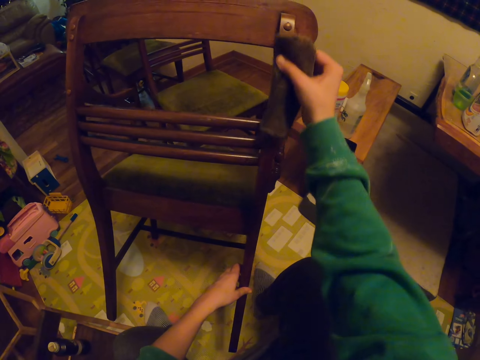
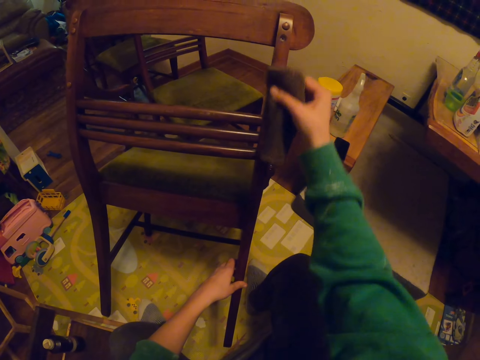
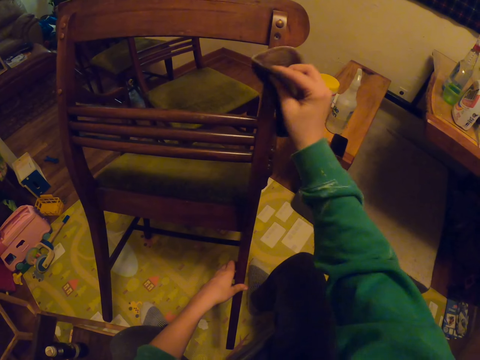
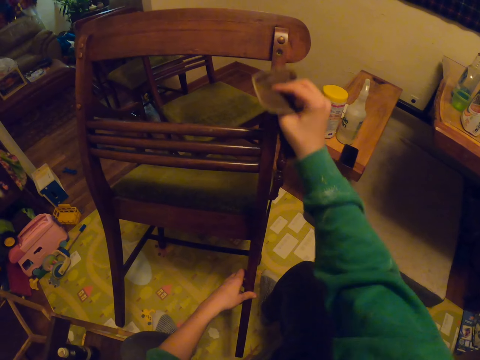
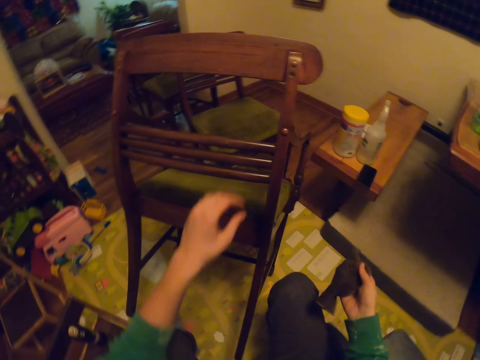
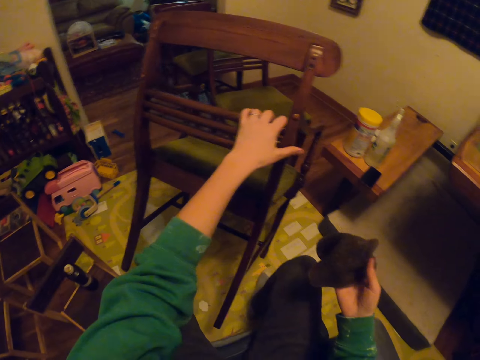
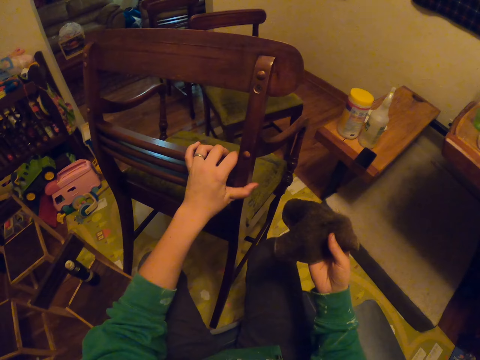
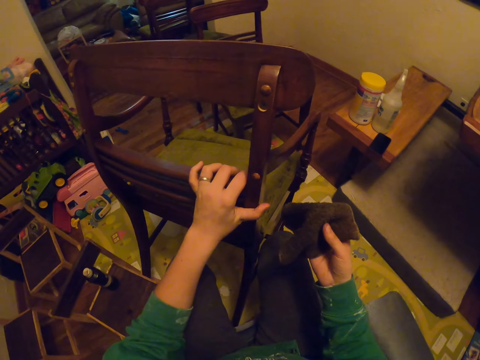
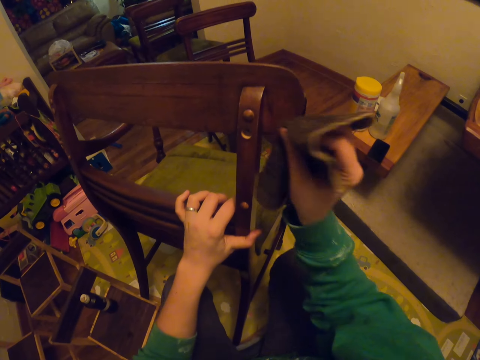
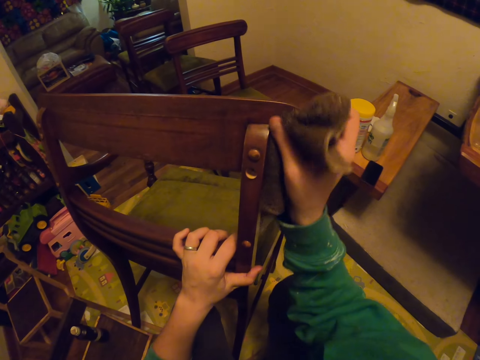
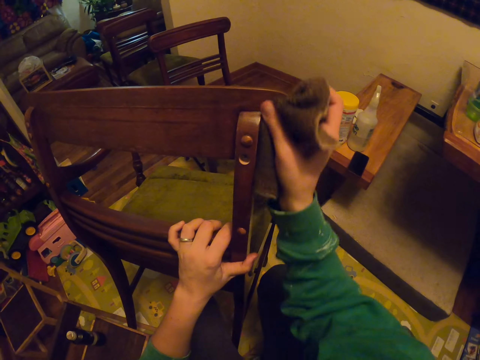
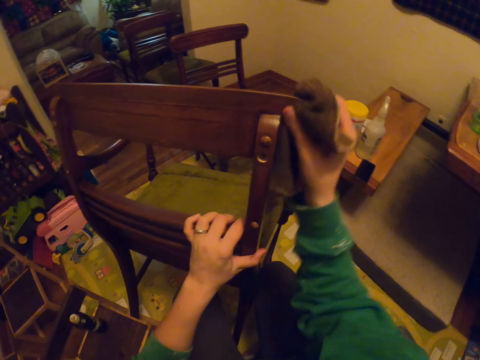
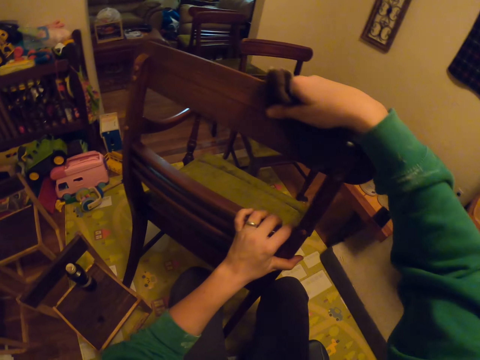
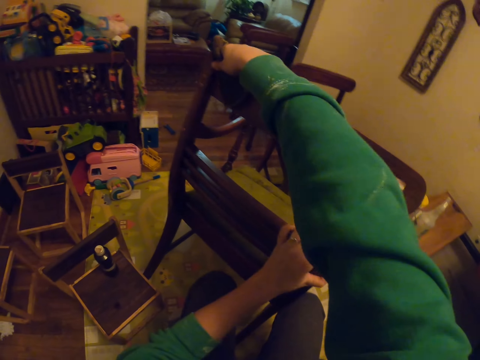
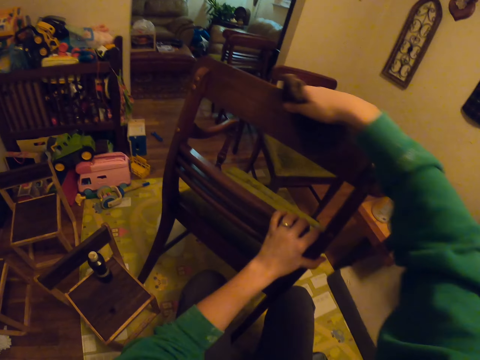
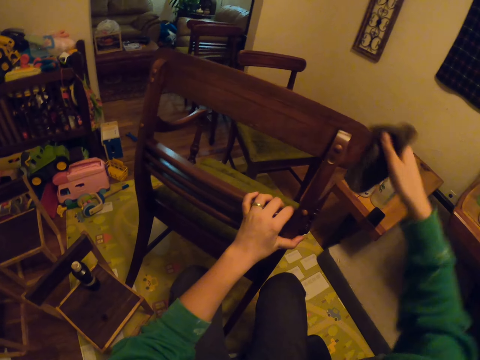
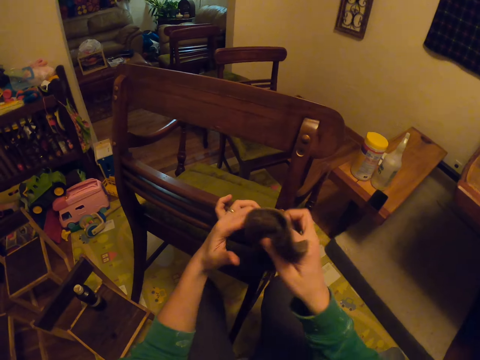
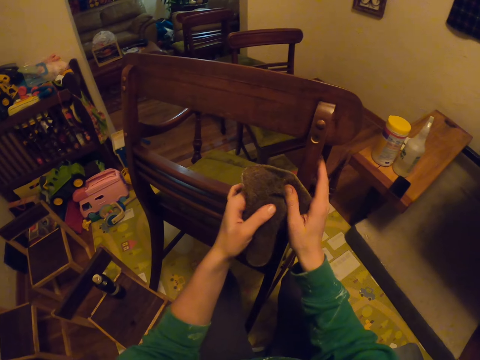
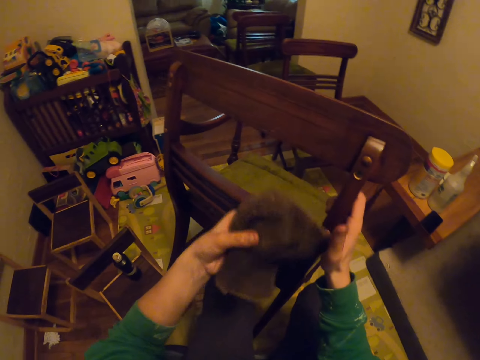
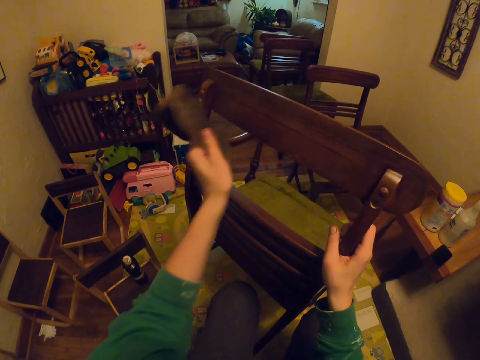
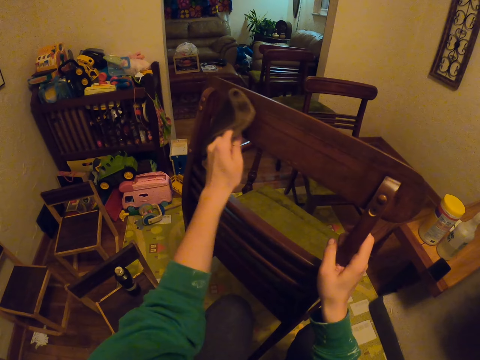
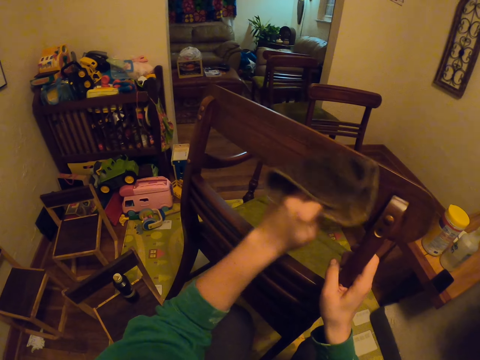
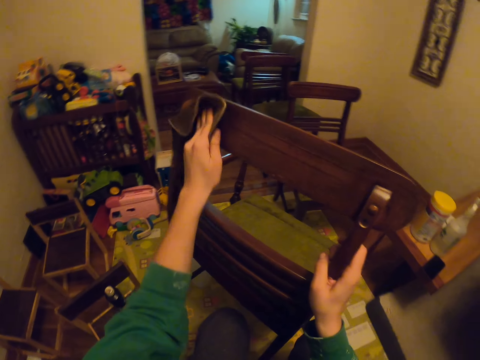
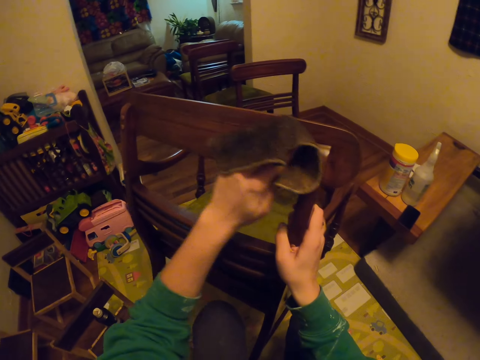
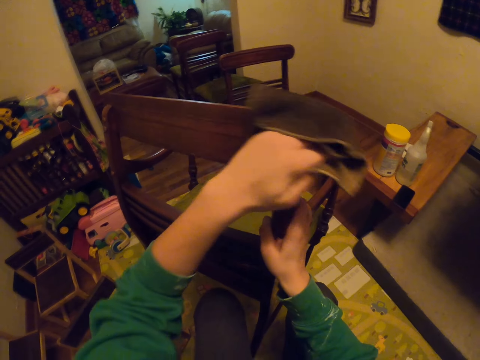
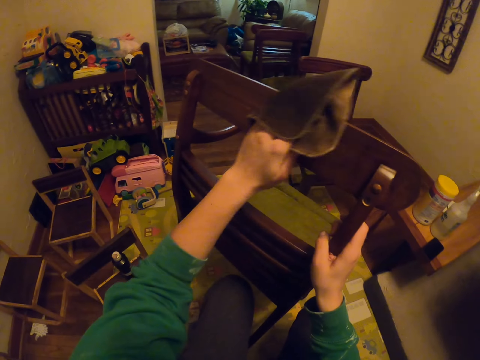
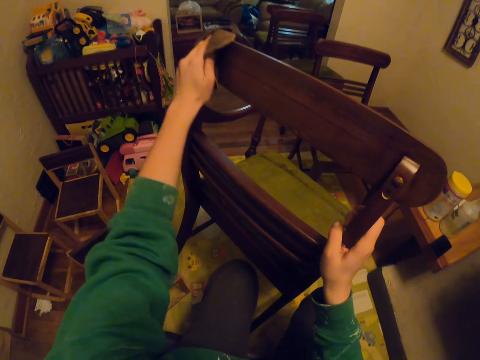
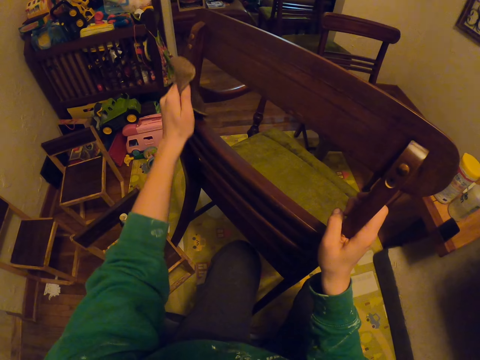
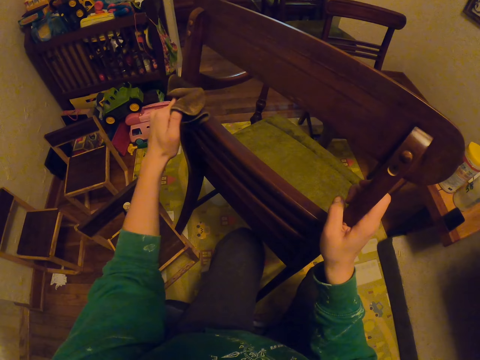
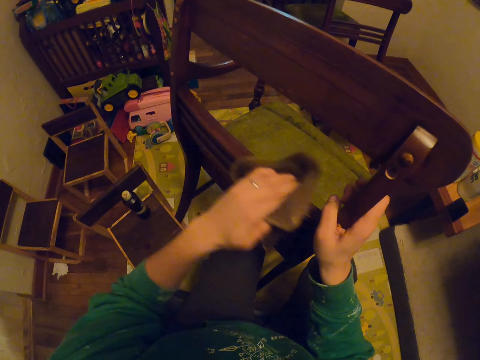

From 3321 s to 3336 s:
The camera wearer pulls the chair. They wipe the chair. They pass the towel to the left hand. They wipe the chair.

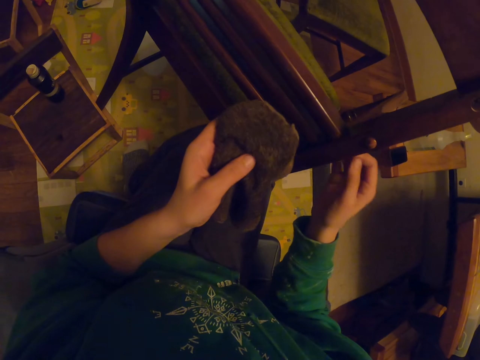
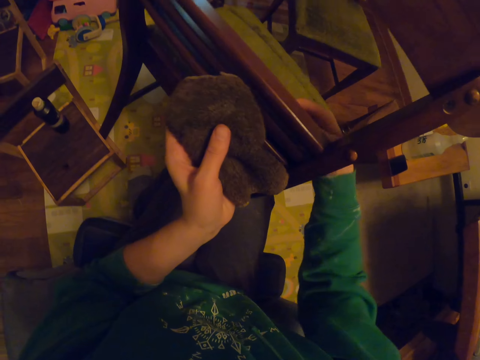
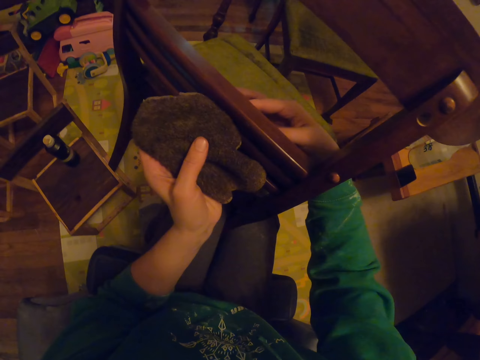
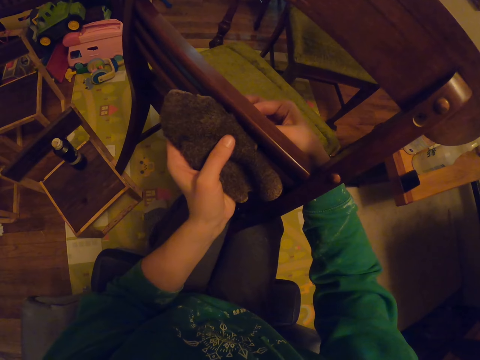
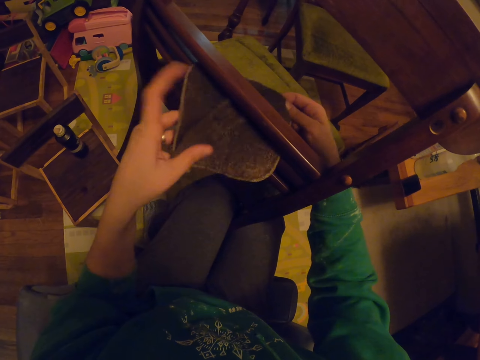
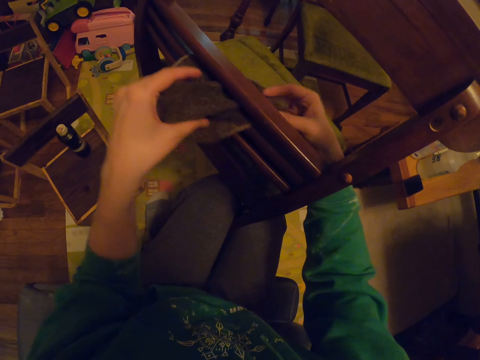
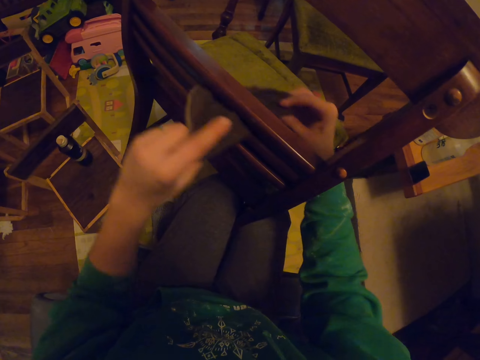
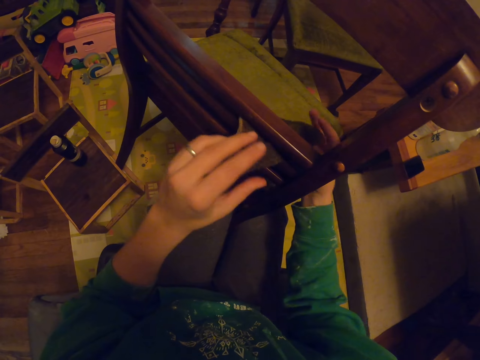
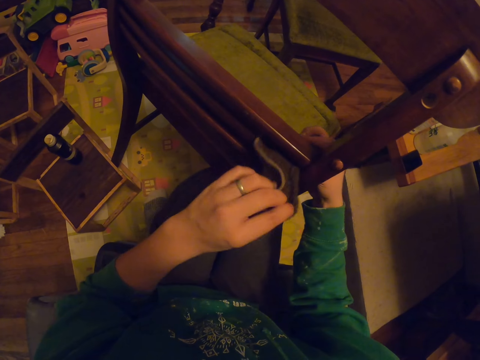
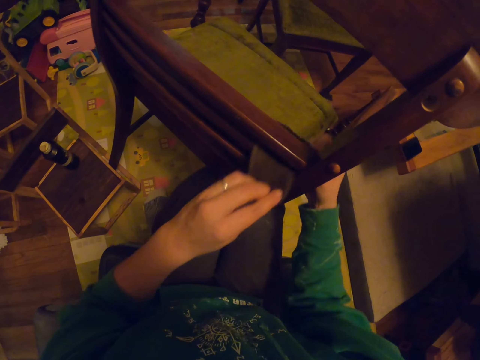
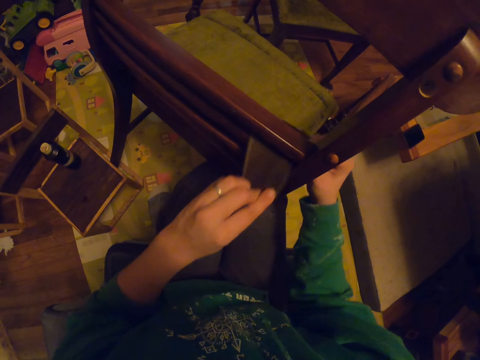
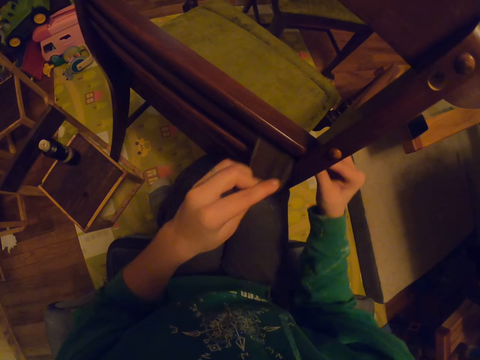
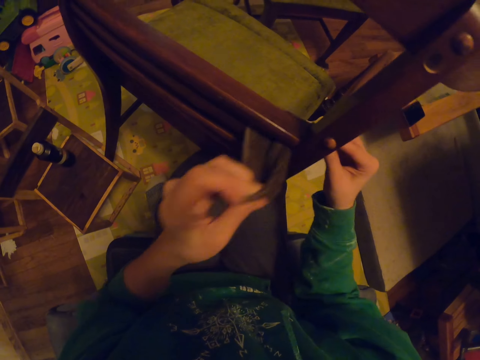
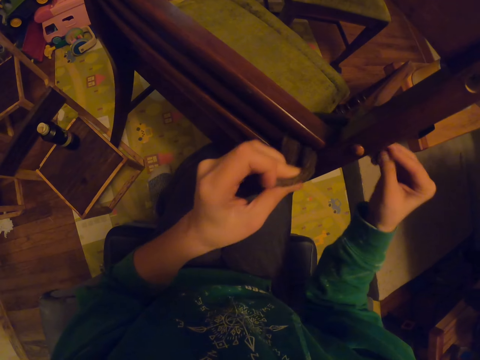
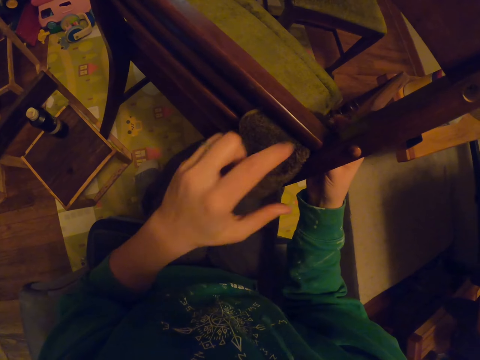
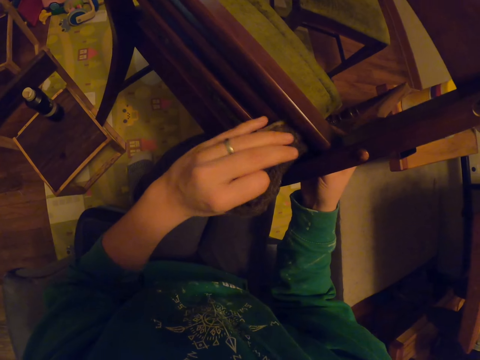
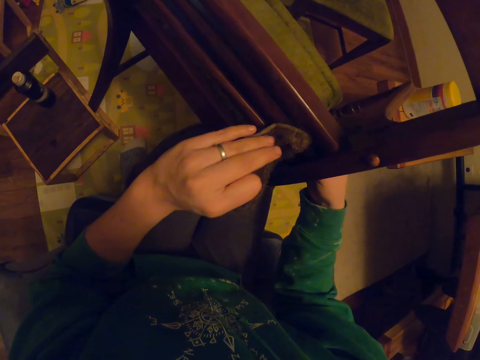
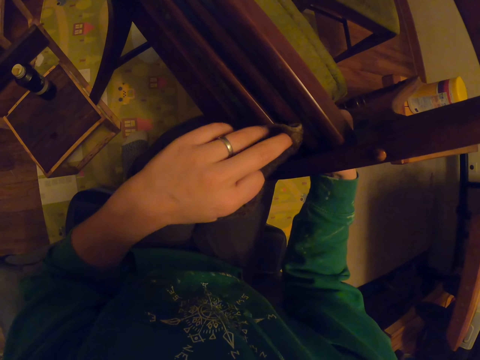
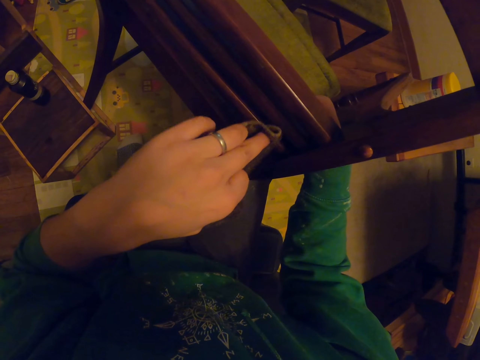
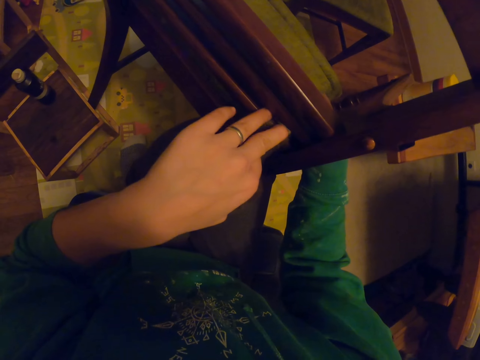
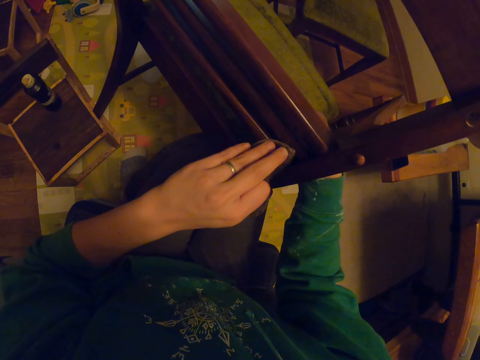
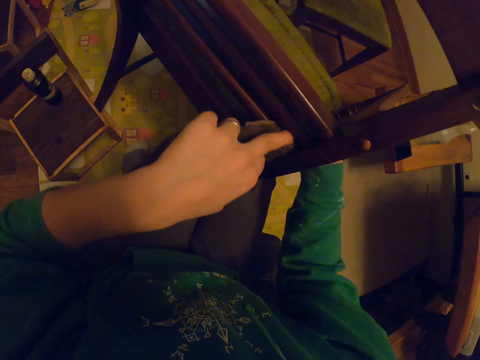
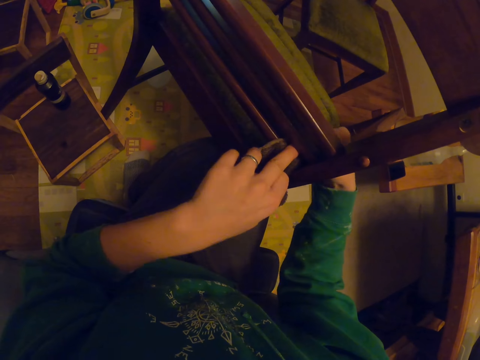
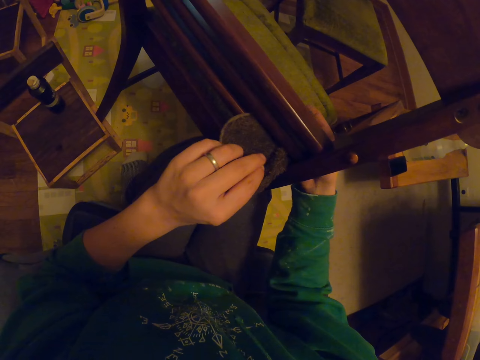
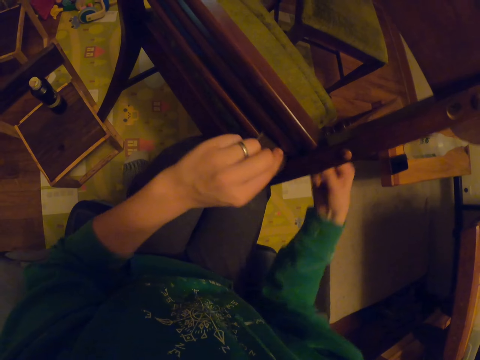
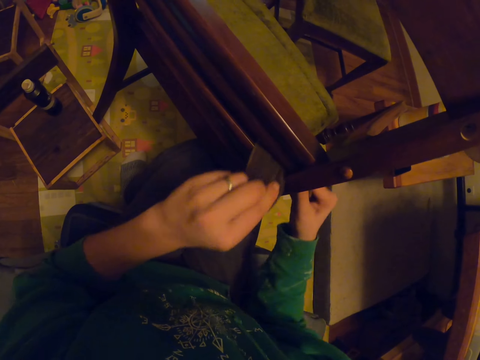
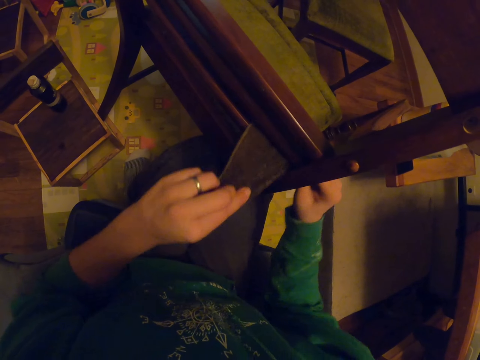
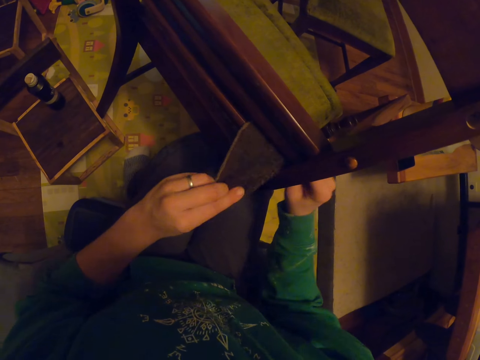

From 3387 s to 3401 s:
The camera wearer holds the towel with both hands. They wipe the chair.
